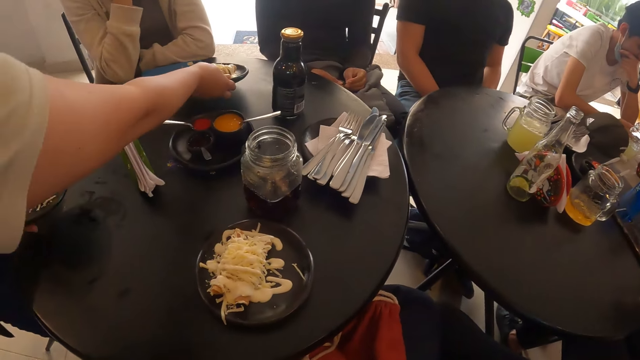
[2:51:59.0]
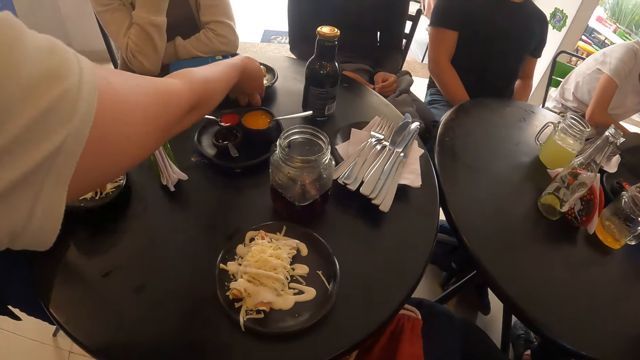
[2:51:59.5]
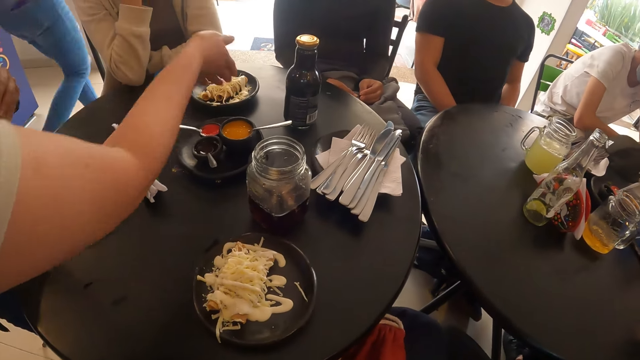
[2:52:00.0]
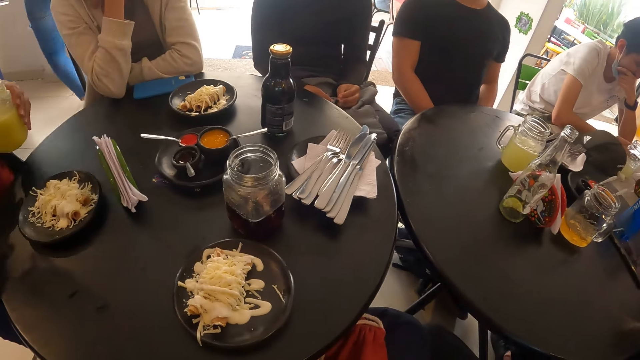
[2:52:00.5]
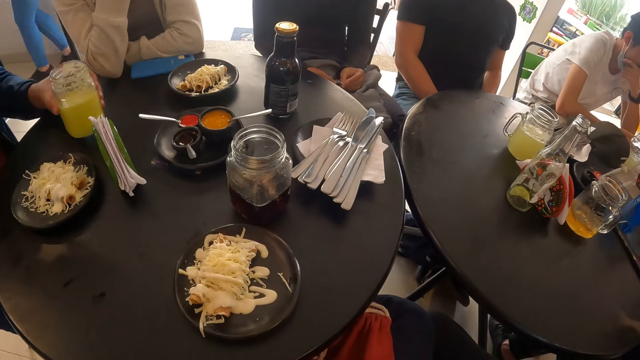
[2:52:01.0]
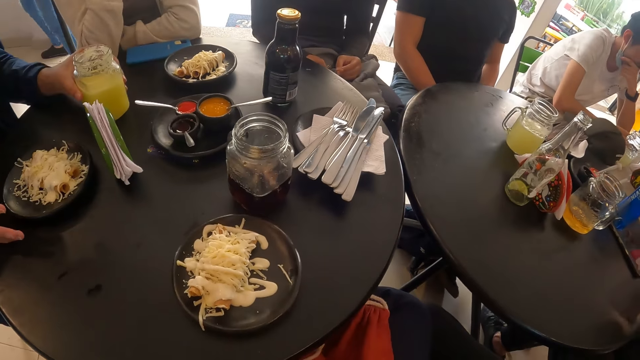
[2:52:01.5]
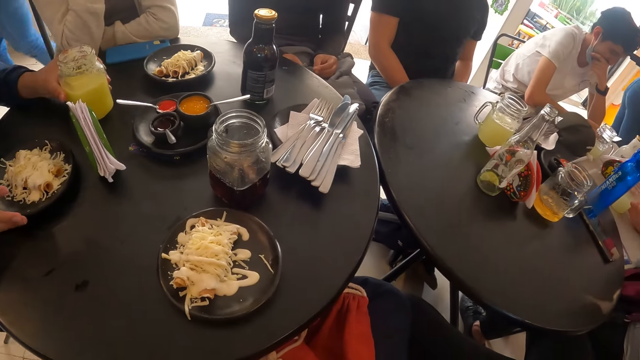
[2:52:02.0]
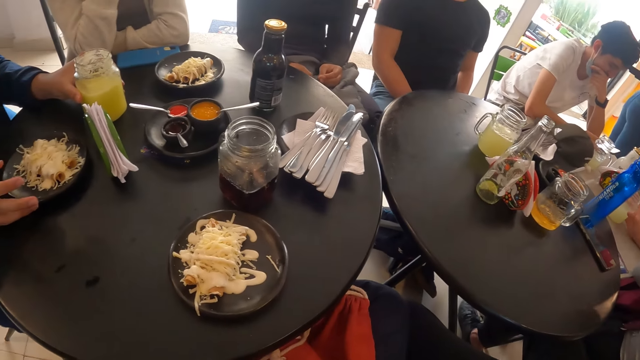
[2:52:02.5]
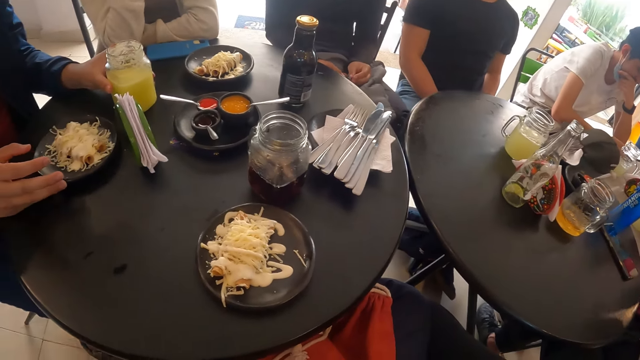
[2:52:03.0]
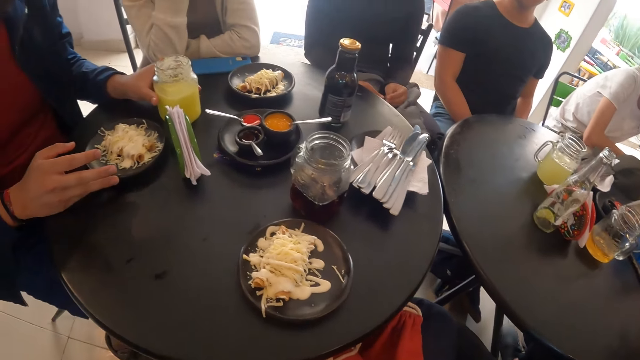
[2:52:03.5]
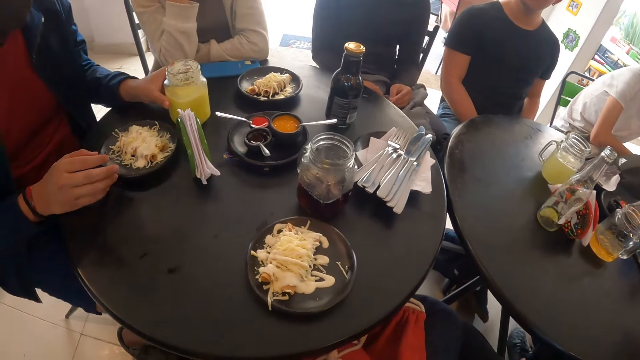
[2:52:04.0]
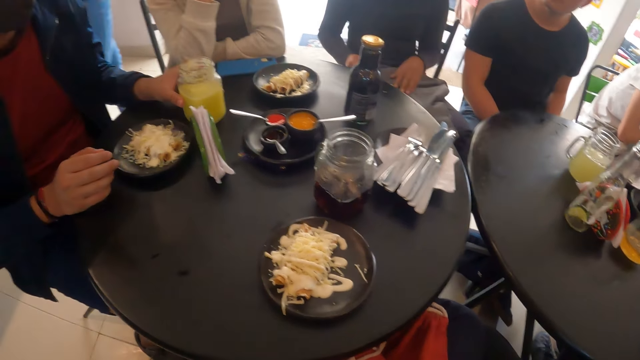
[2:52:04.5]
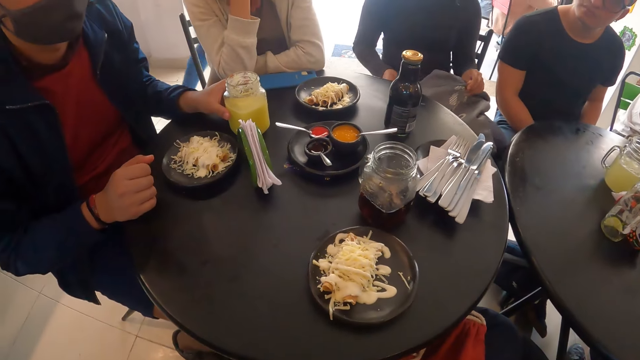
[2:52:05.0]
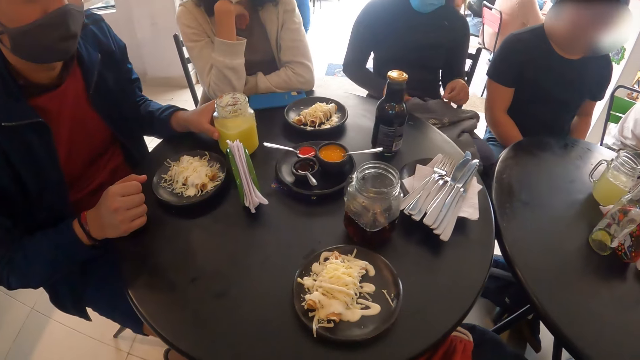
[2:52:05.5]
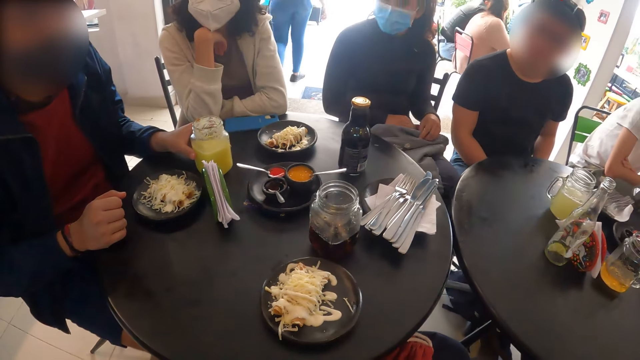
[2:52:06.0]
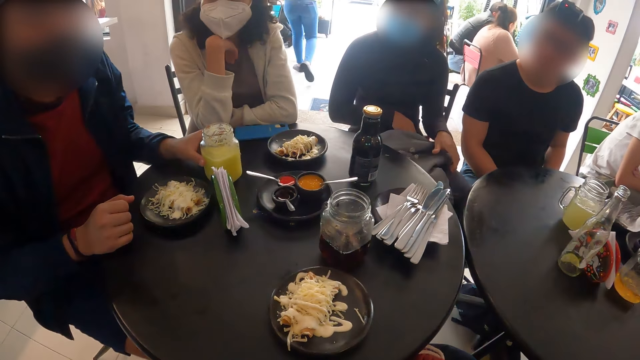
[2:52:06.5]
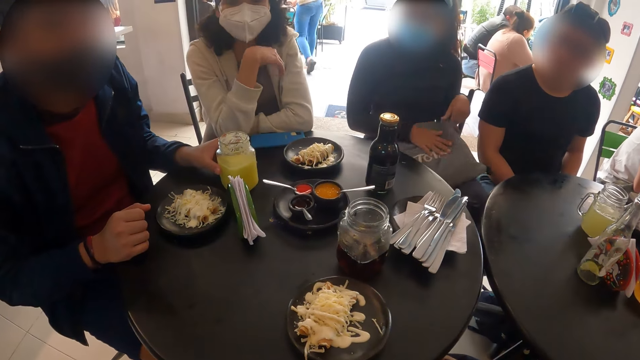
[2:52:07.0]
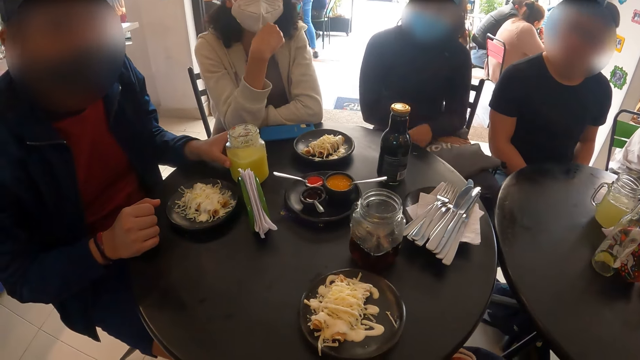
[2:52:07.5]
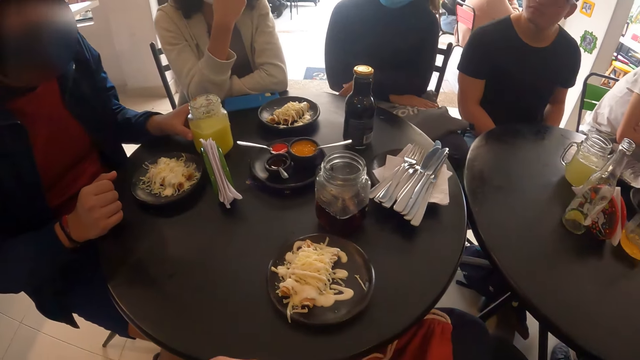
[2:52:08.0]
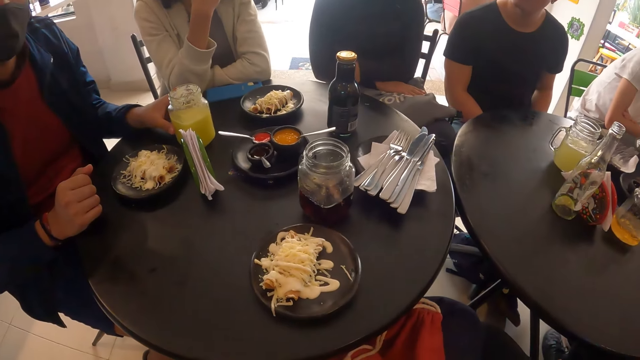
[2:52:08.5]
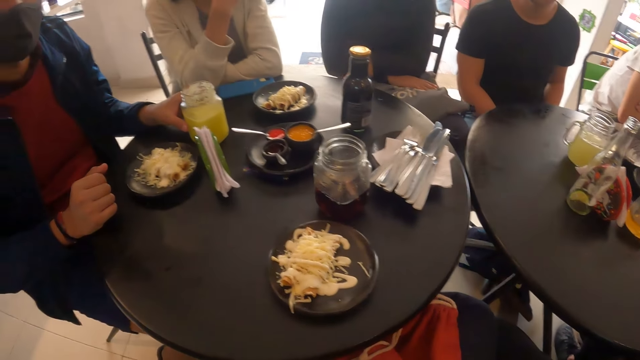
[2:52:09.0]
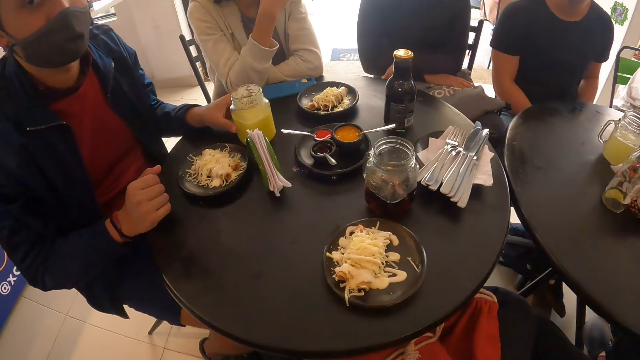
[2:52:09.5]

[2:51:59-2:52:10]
The waiter drops a plate of flautas on the table with her right hand. The waiter drops a plate of flautas on the table with her left hand. A man drops a cup of juice on the table with his left hand. The man moves the plate of flautas on the table with his right hand. The woman adjusts a drawstring bag with both hands.

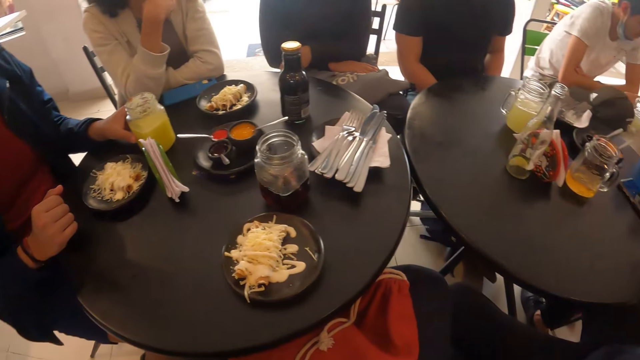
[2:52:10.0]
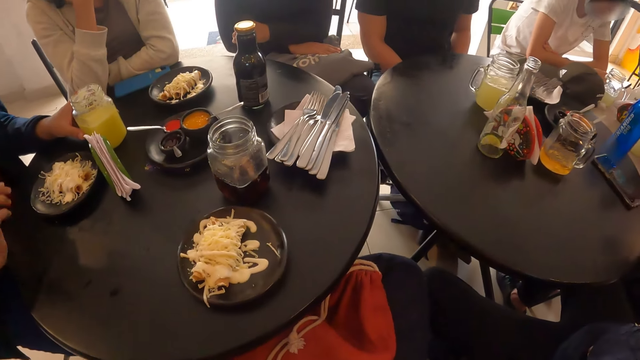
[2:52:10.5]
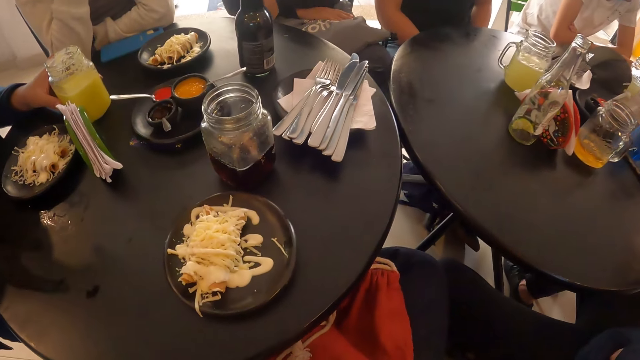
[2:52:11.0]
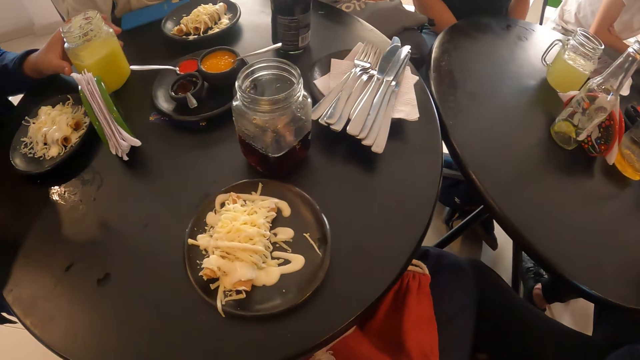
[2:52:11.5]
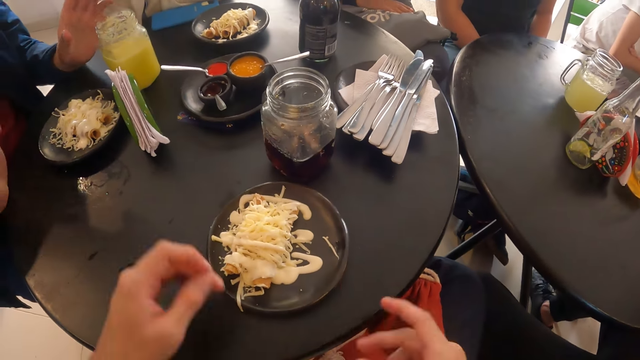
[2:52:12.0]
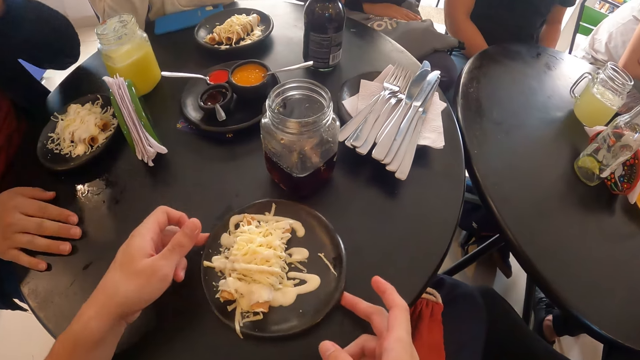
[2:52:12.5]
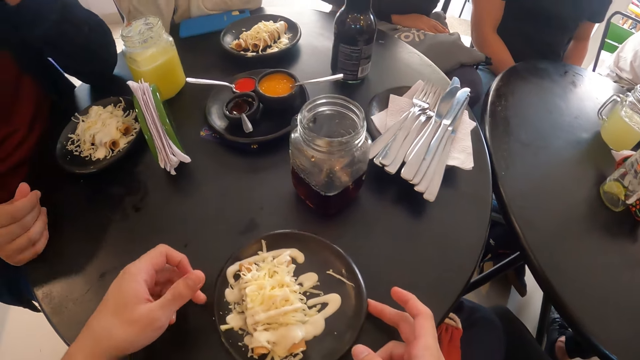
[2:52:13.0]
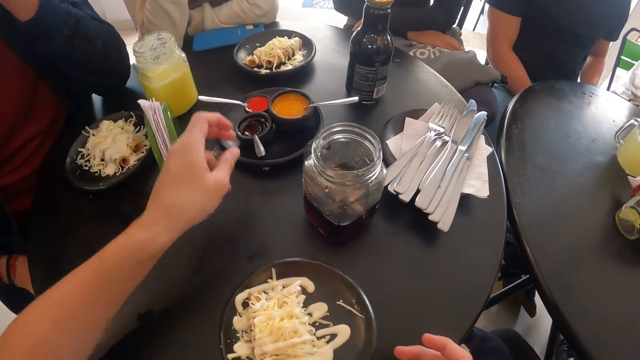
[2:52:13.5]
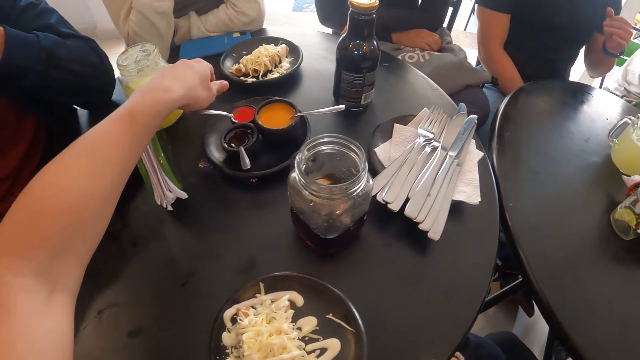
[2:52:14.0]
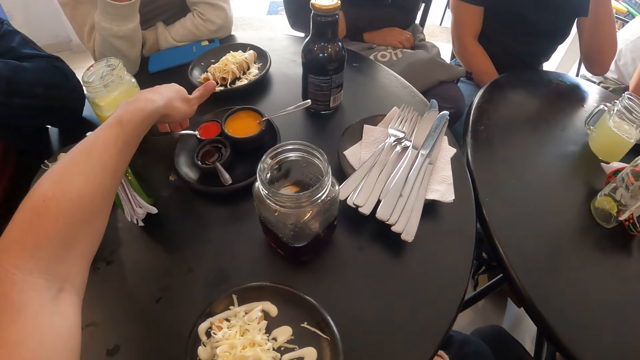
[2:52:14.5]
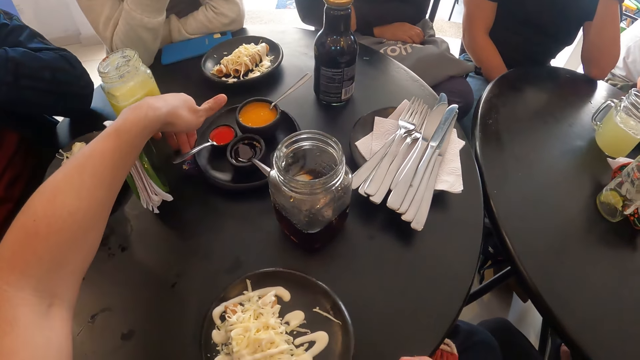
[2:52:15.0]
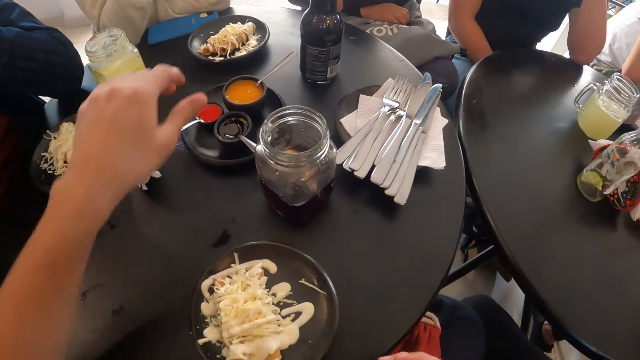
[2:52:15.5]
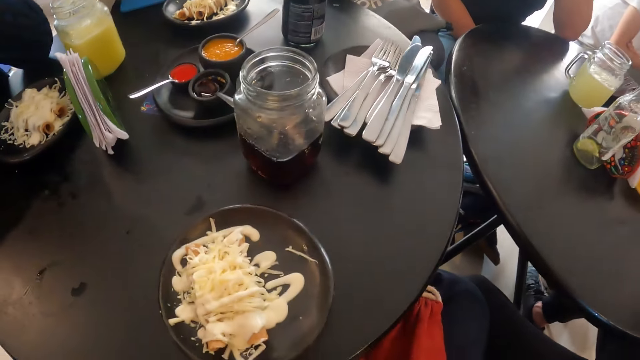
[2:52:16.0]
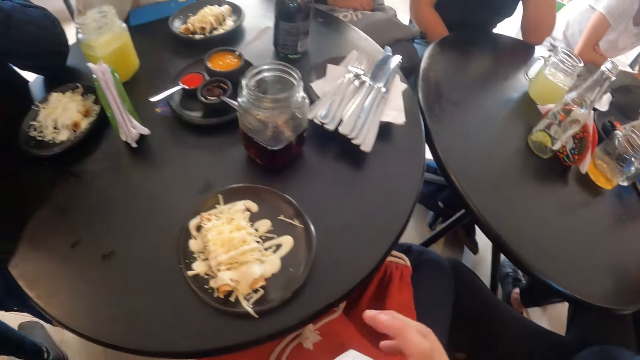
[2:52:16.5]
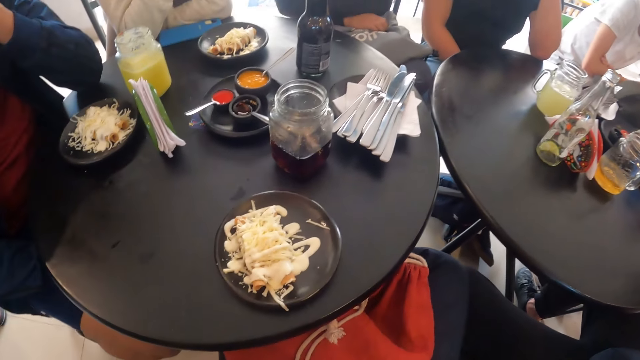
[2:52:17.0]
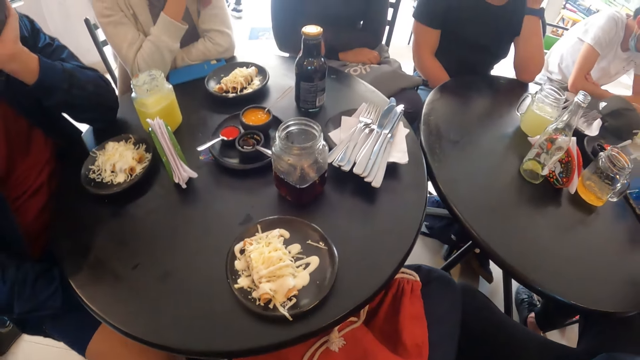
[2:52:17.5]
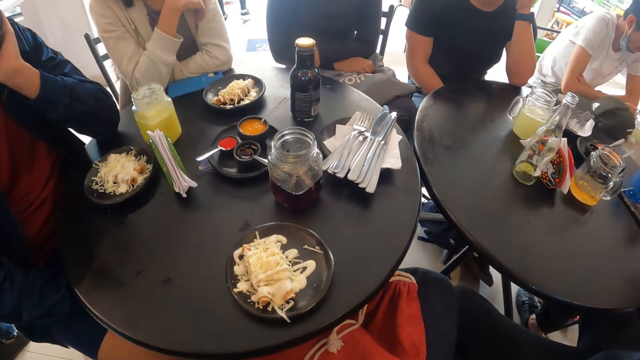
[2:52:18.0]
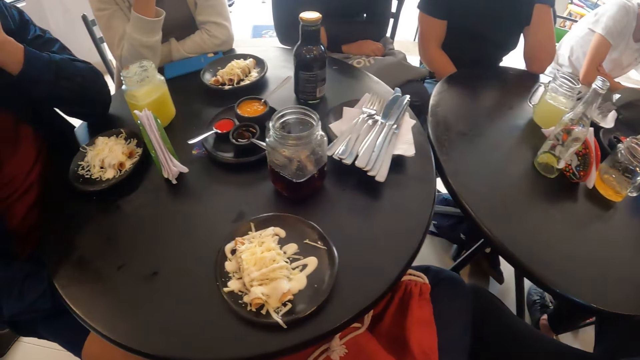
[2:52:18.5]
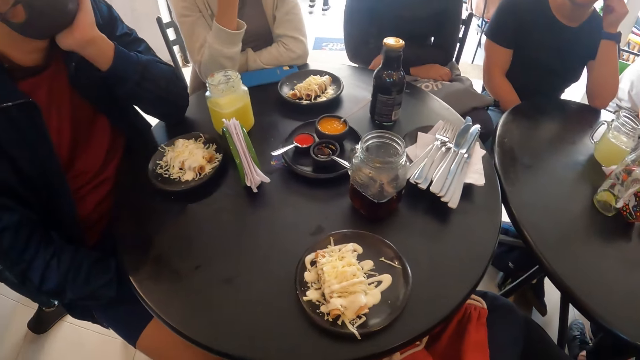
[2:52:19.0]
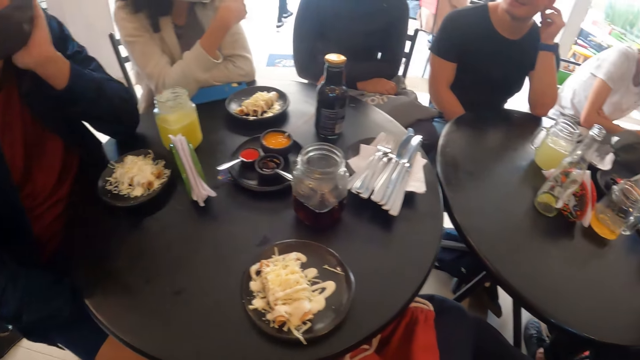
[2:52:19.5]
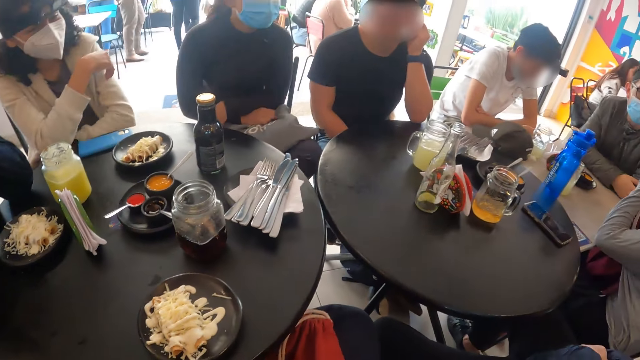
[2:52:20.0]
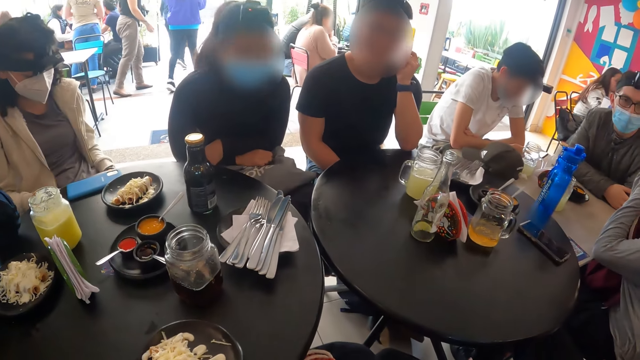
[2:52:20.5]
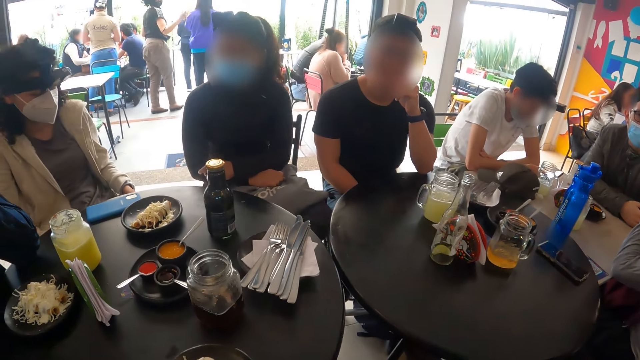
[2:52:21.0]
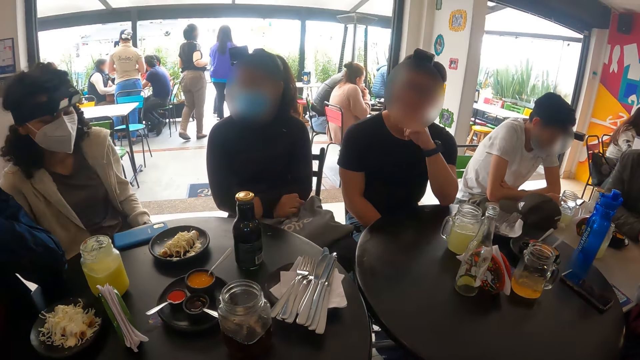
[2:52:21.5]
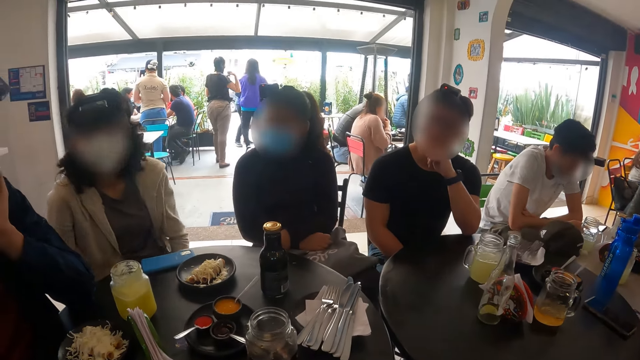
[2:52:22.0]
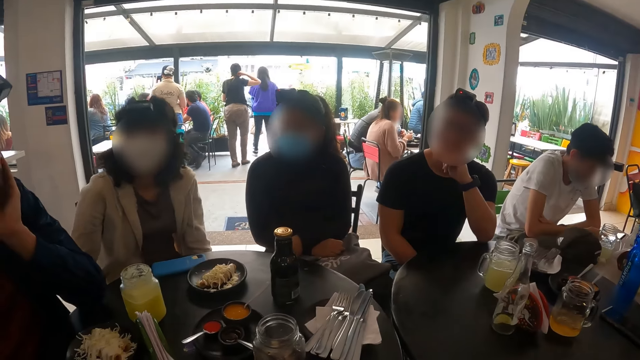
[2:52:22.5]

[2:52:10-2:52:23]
The camera wearer turns the plate of flautas on the table with both hands. She turns a sauce plate with her left hand. She looks around the hotel.
